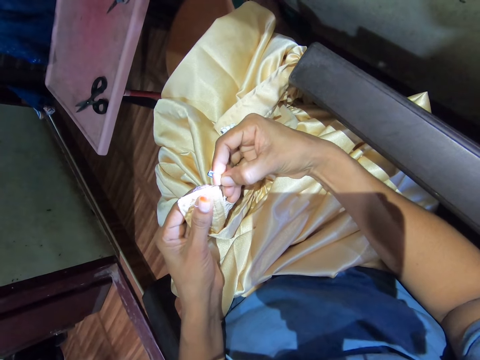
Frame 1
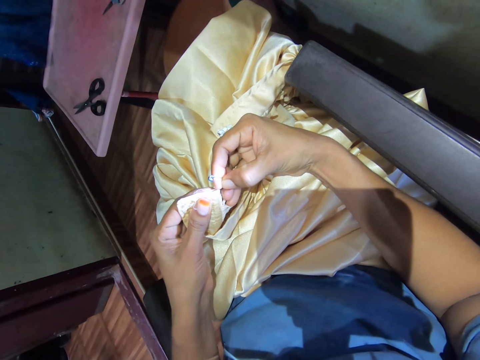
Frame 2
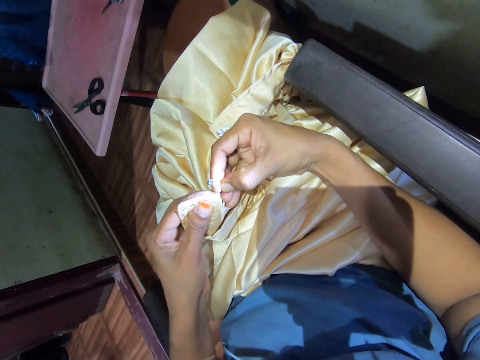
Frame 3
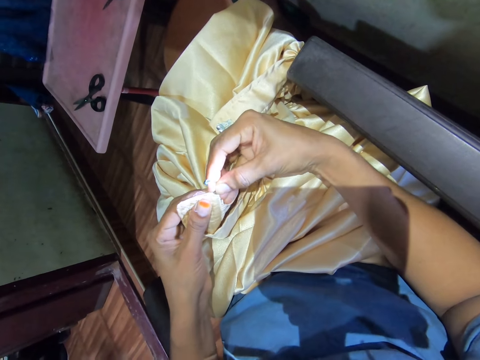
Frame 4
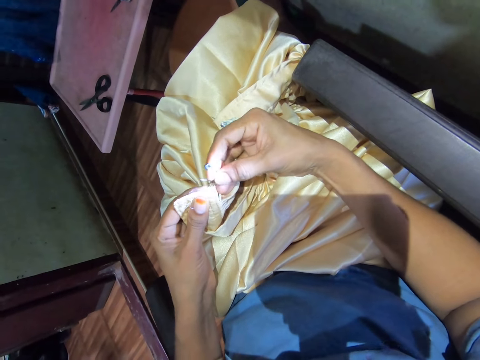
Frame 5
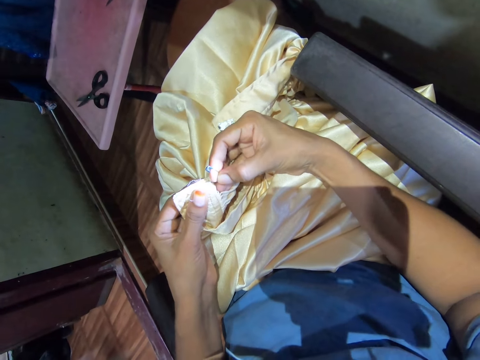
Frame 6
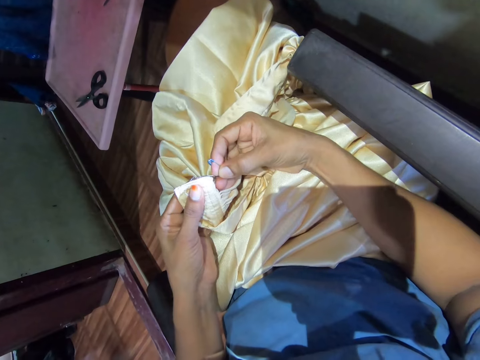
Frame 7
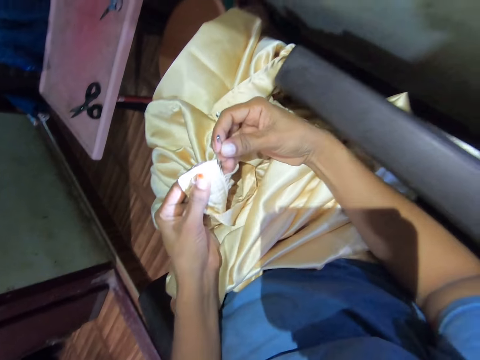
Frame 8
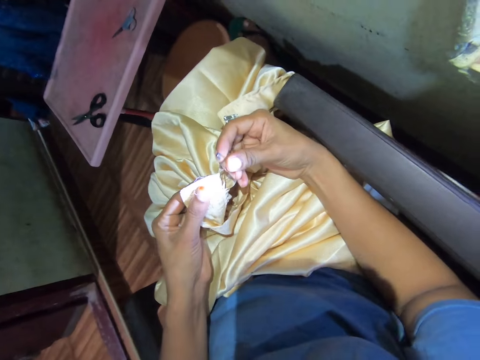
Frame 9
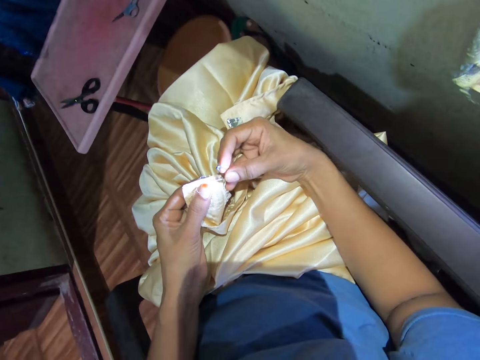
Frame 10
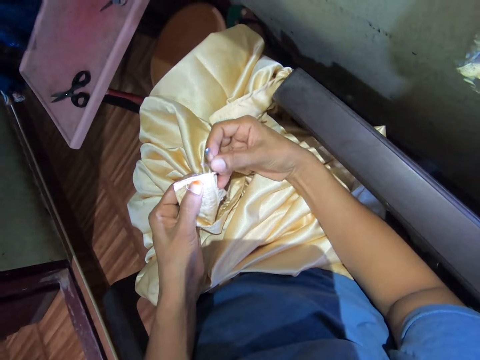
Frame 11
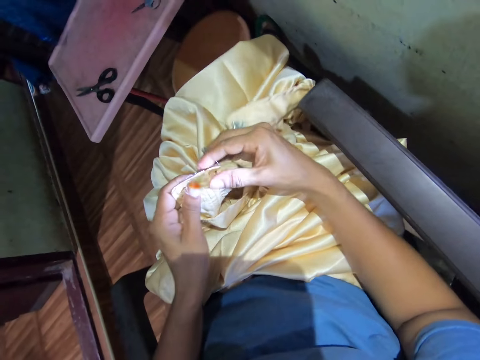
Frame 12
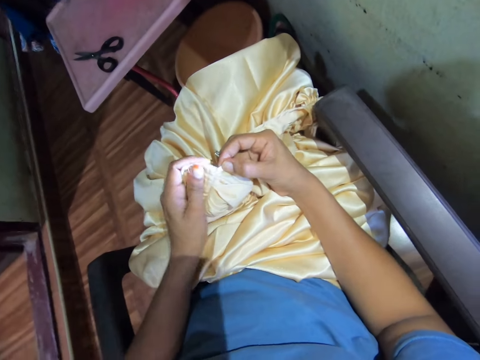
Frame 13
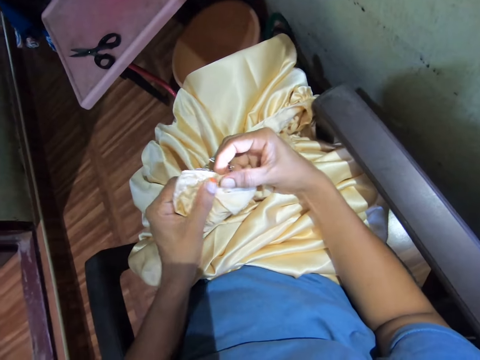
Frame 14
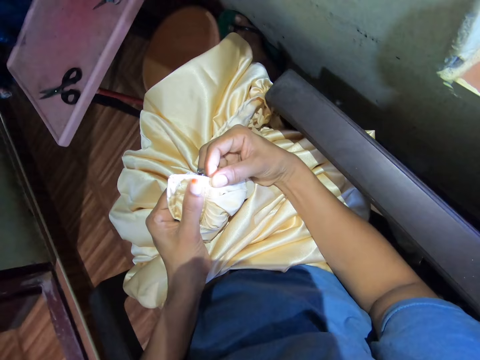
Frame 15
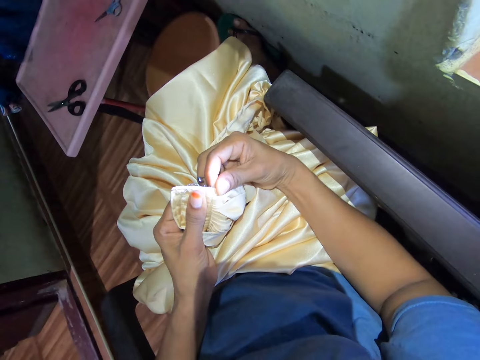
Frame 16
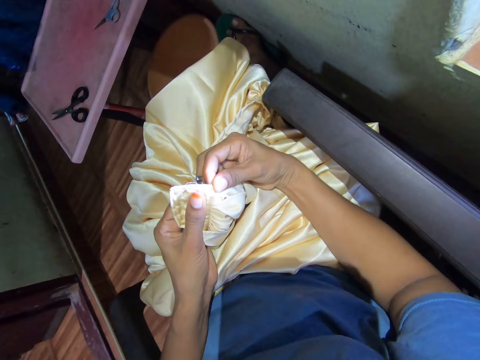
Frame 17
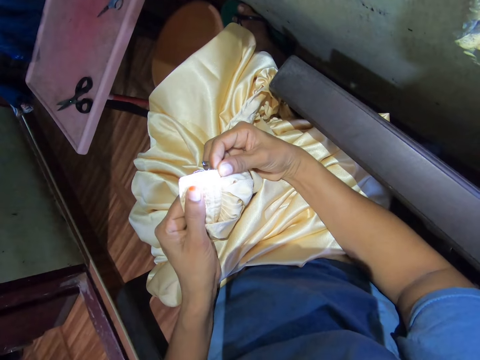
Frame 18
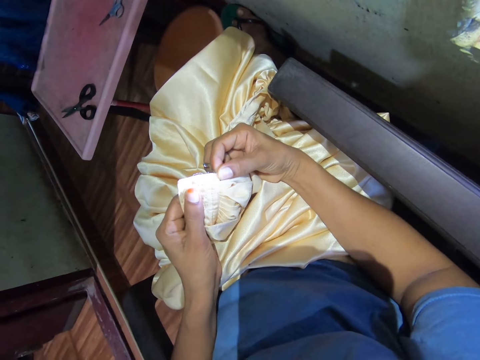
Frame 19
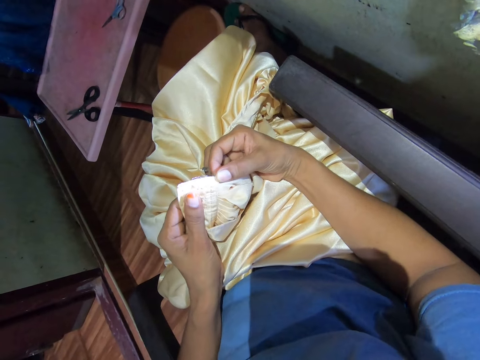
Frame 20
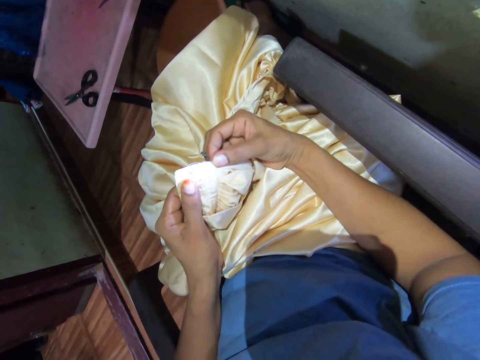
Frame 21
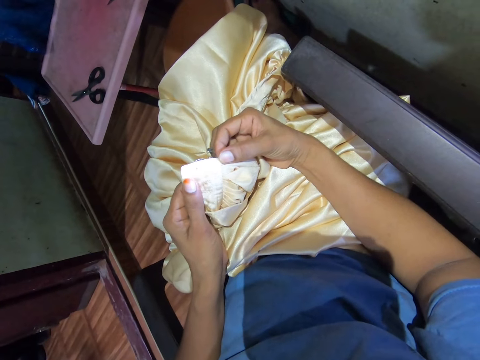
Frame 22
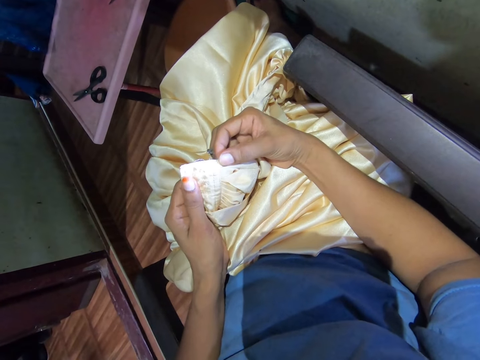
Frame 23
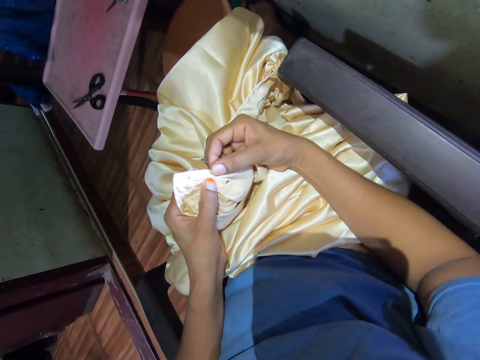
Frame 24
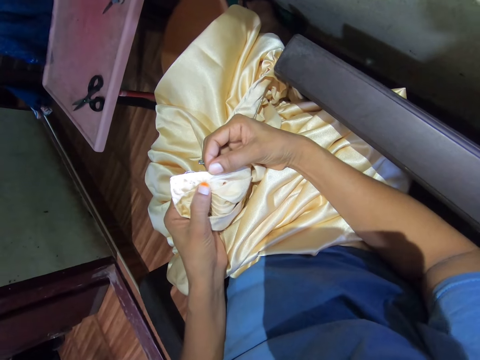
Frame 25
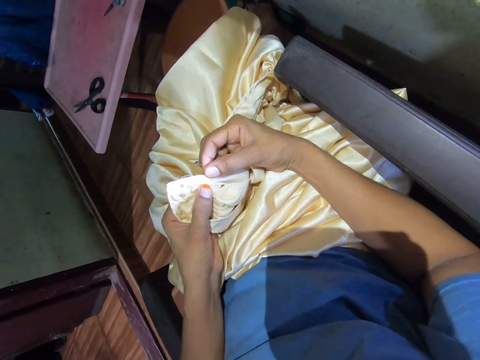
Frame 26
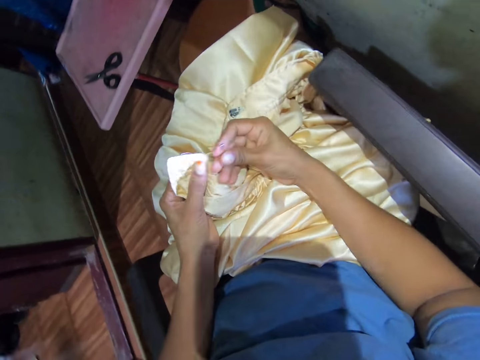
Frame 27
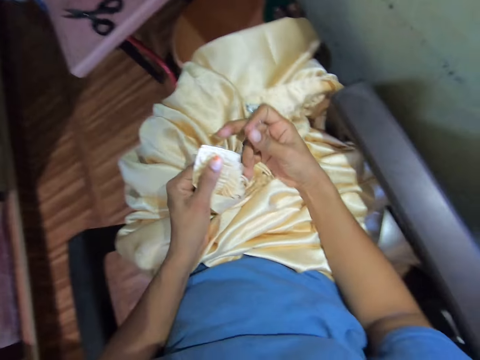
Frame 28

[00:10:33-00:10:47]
The camera wearer removes the thread with the pin from the fabric. They move the fabric with both hands. They hold the cloth with both hands. They look at the cloth.

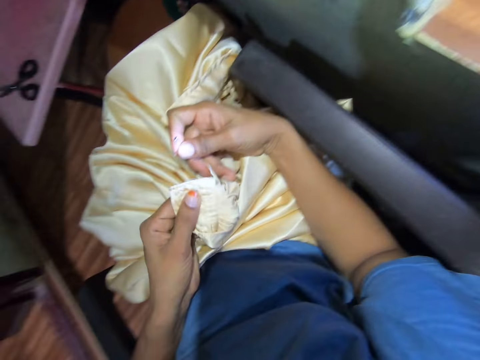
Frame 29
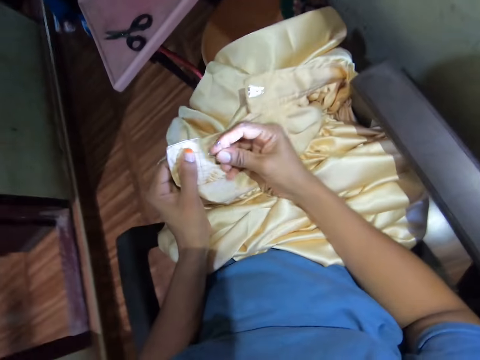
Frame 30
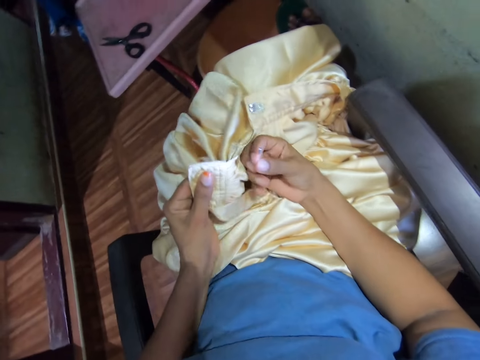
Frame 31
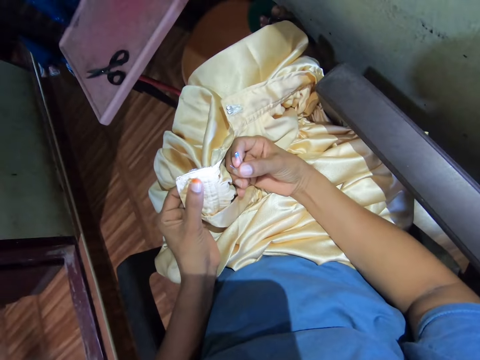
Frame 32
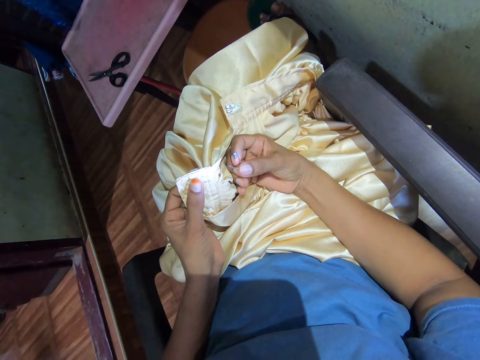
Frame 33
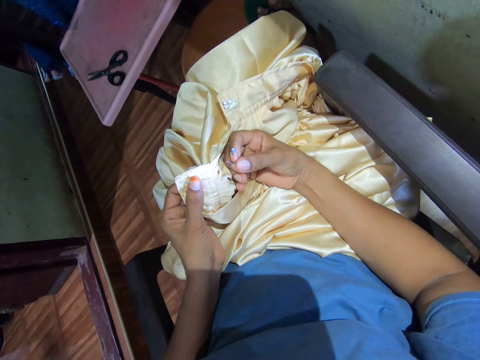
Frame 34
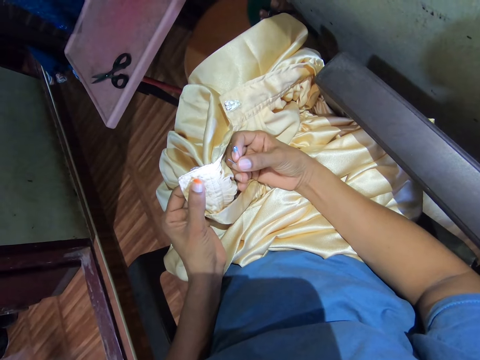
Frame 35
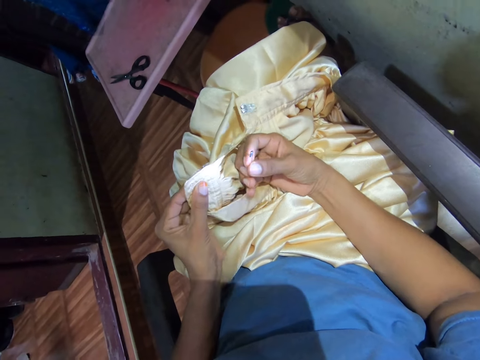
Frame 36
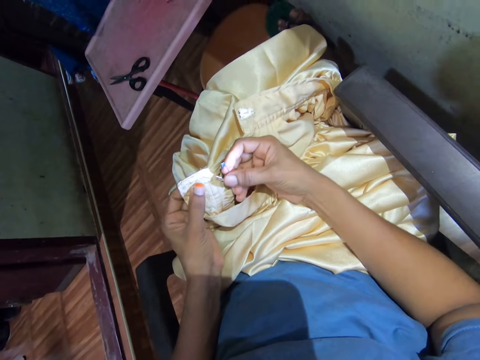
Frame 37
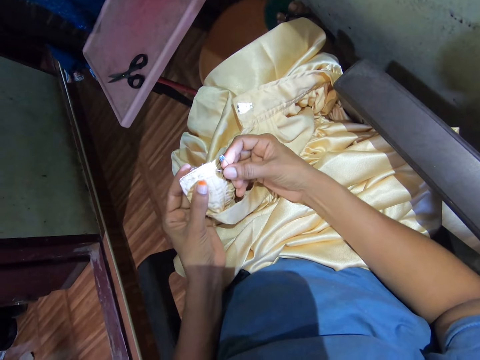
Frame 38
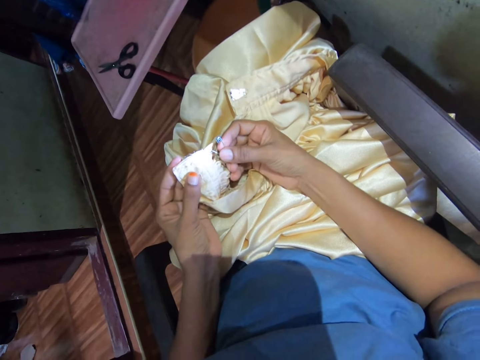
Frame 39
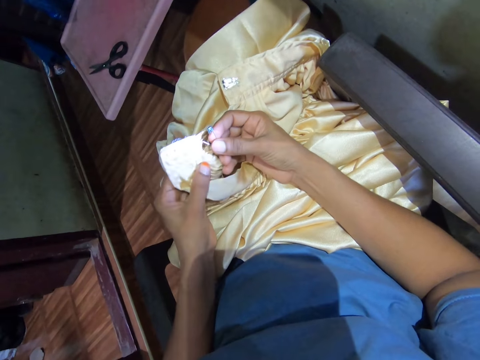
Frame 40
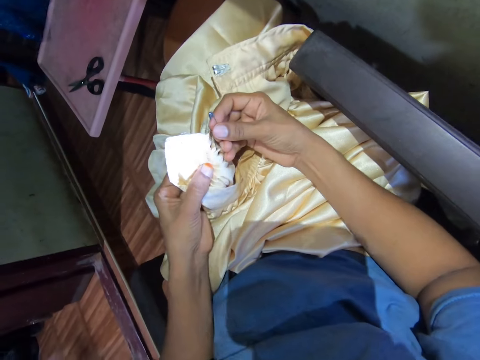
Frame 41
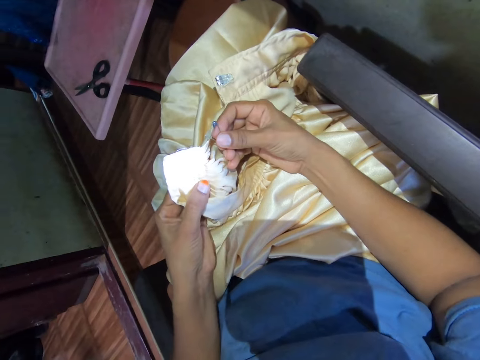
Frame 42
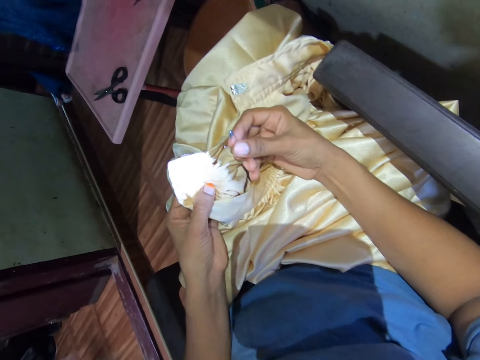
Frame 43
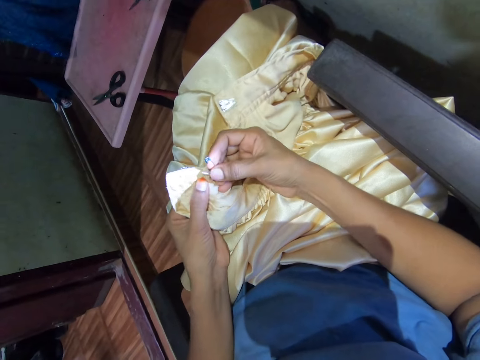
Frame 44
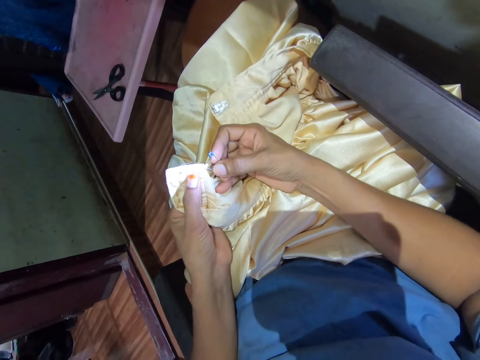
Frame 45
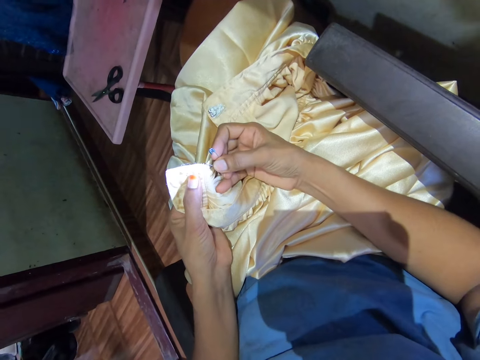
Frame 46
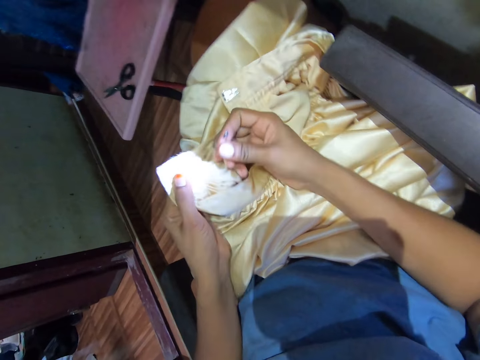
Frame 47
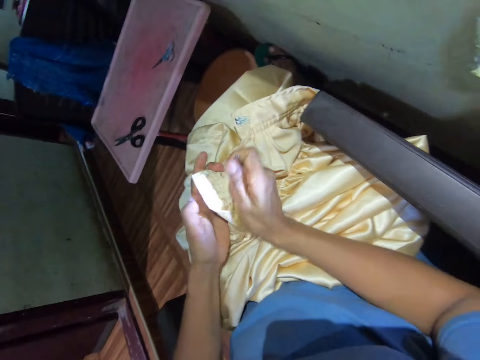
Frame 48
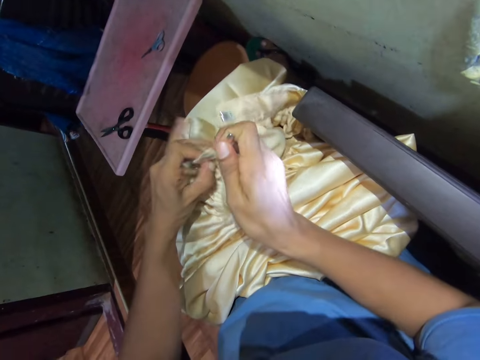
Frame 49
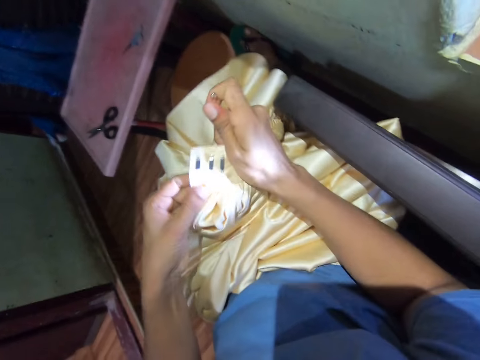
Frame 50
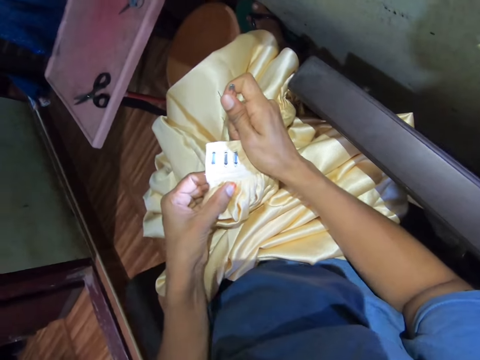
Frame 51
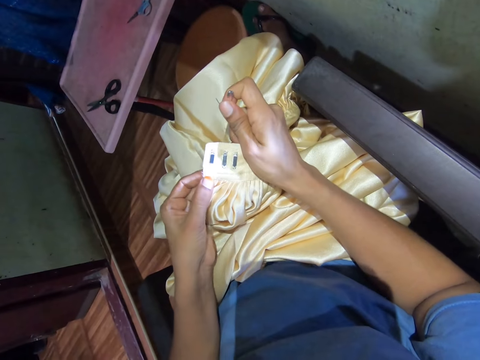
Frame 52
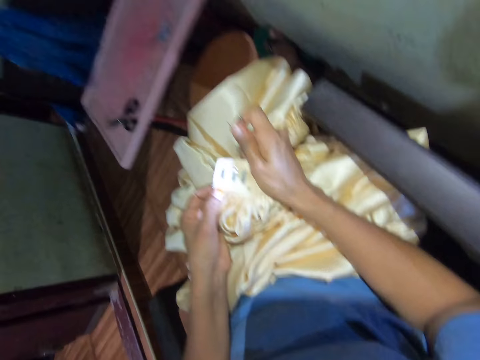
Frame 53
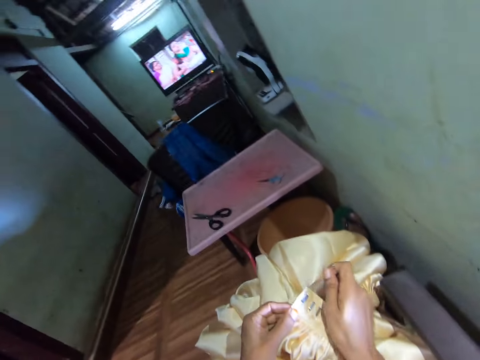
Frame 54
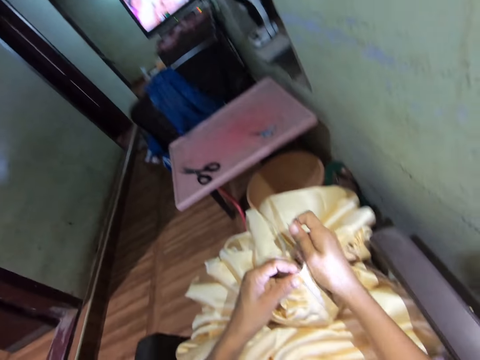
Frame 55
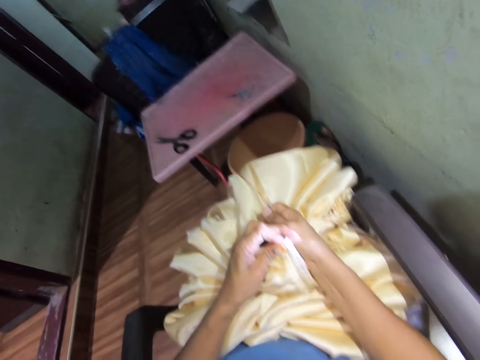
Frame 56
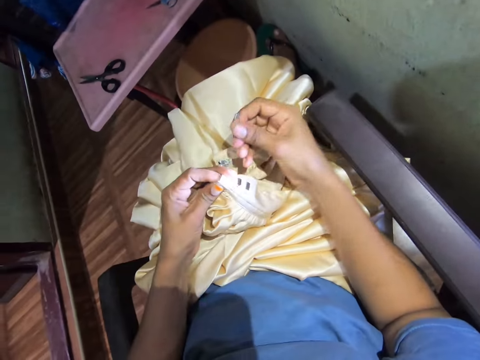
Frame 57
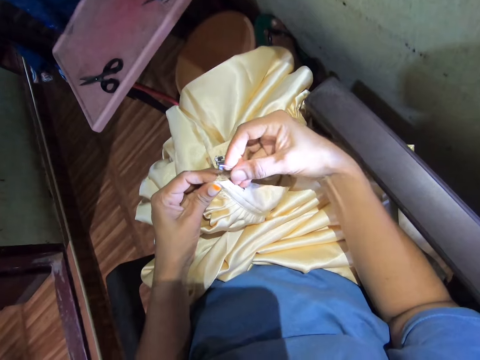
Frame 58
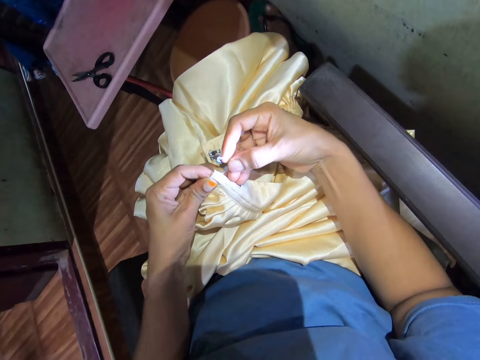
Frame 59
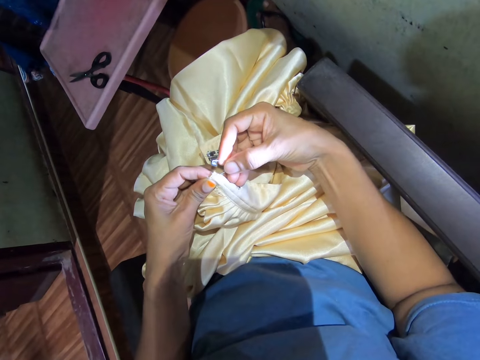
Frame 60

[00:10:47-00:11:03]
The camera wearer holds the fabric with the left hand. They turn the fabric with the left hand. They look around the room. They fold the fabric with both hands.
